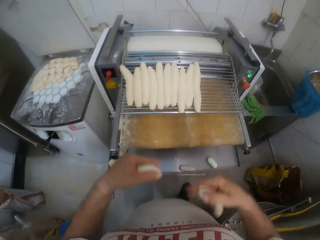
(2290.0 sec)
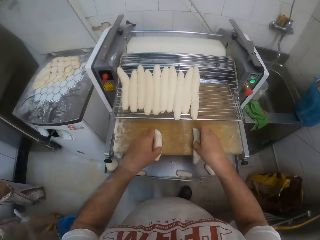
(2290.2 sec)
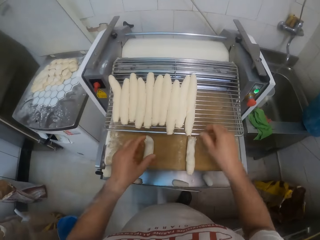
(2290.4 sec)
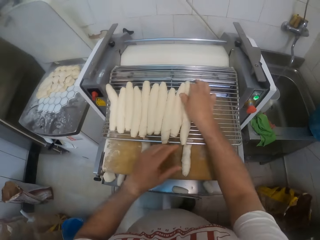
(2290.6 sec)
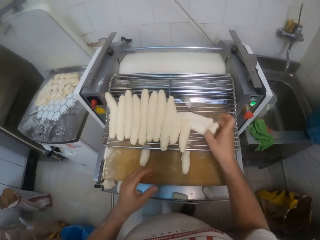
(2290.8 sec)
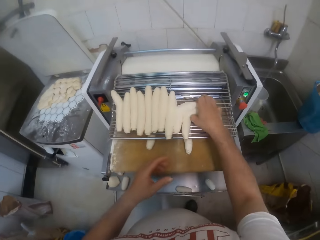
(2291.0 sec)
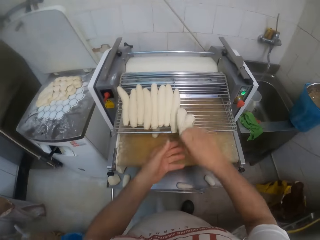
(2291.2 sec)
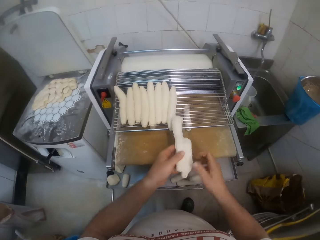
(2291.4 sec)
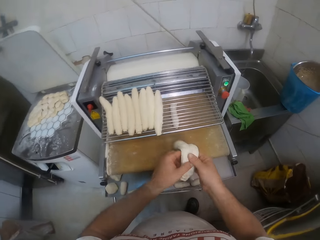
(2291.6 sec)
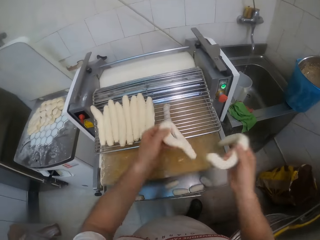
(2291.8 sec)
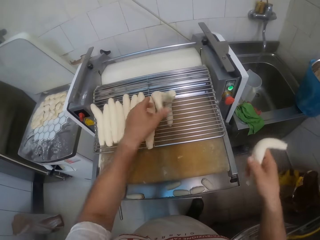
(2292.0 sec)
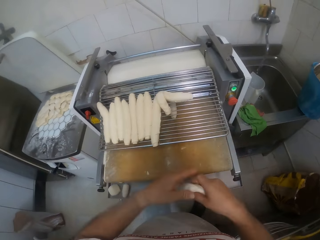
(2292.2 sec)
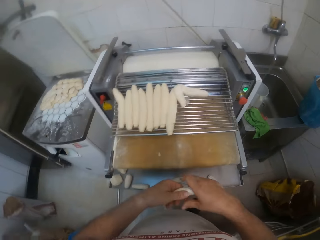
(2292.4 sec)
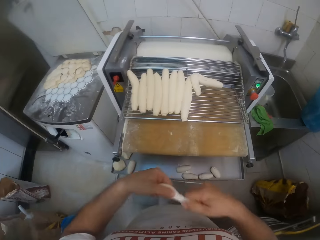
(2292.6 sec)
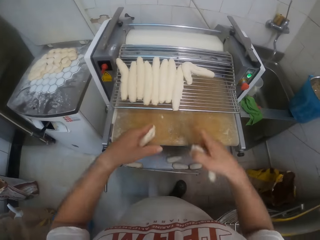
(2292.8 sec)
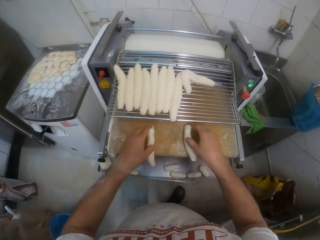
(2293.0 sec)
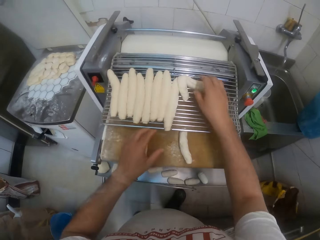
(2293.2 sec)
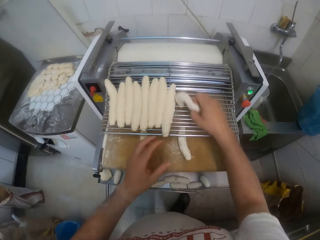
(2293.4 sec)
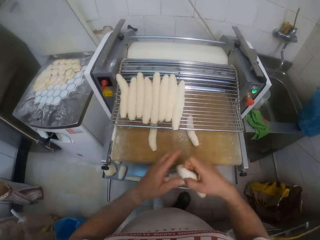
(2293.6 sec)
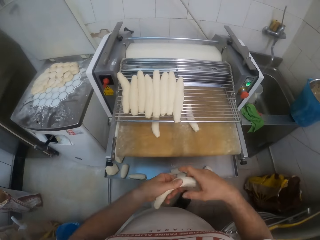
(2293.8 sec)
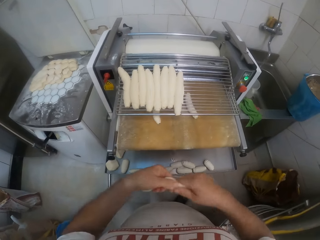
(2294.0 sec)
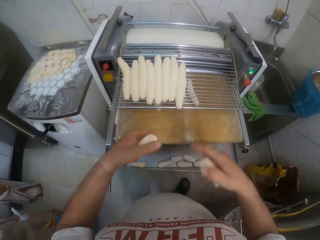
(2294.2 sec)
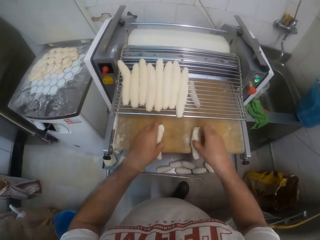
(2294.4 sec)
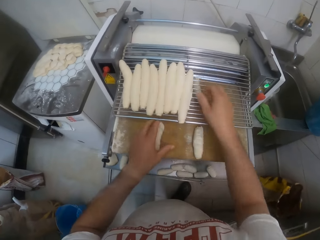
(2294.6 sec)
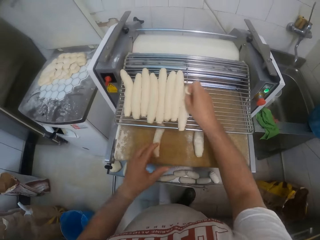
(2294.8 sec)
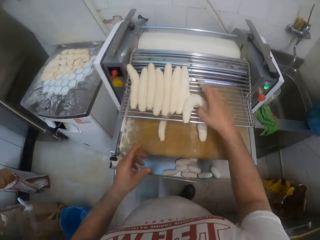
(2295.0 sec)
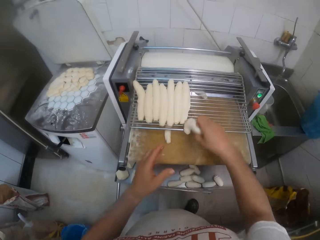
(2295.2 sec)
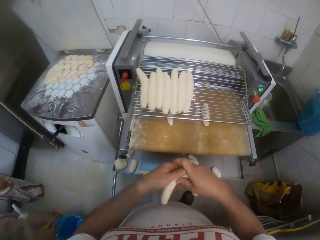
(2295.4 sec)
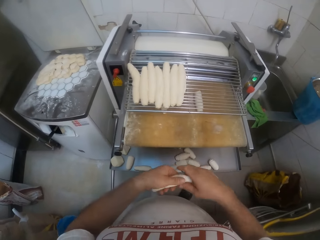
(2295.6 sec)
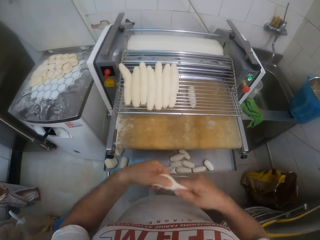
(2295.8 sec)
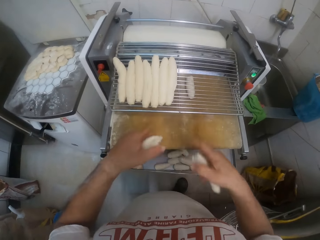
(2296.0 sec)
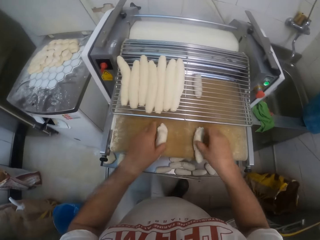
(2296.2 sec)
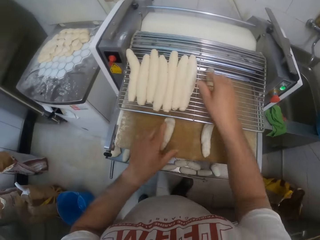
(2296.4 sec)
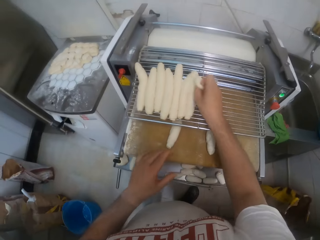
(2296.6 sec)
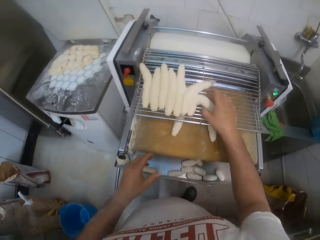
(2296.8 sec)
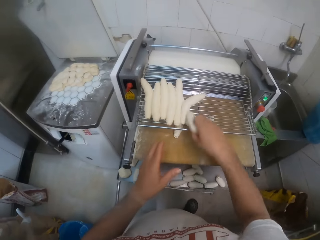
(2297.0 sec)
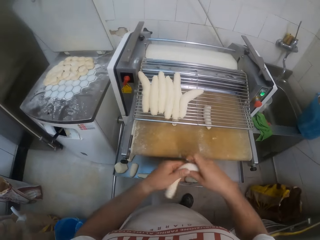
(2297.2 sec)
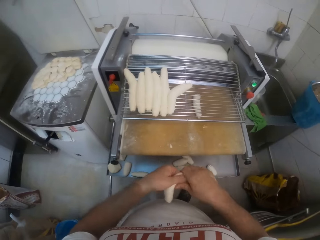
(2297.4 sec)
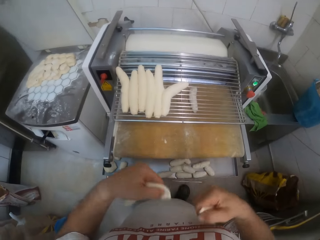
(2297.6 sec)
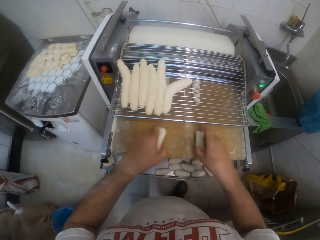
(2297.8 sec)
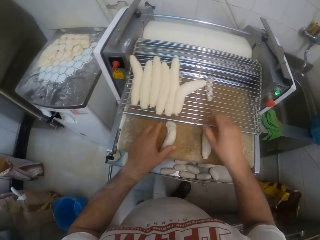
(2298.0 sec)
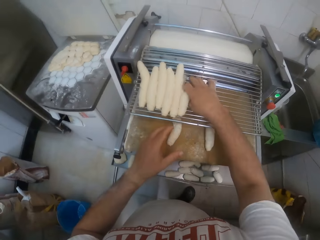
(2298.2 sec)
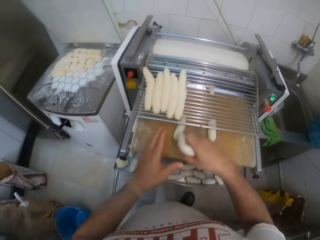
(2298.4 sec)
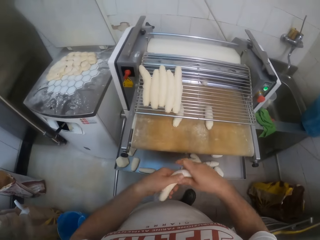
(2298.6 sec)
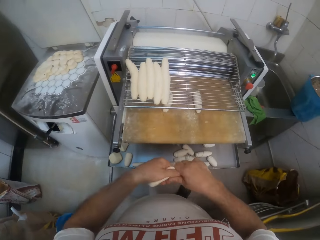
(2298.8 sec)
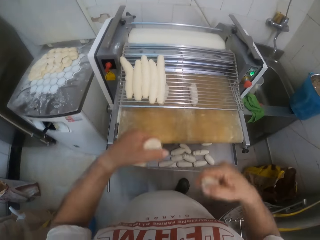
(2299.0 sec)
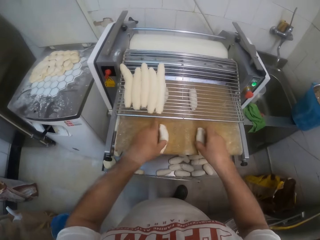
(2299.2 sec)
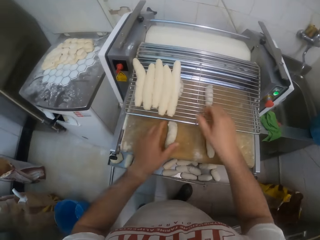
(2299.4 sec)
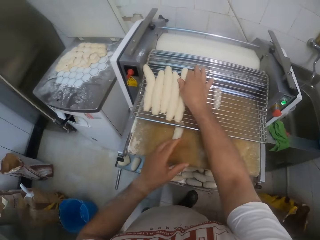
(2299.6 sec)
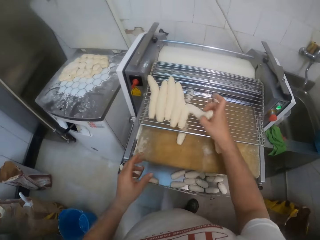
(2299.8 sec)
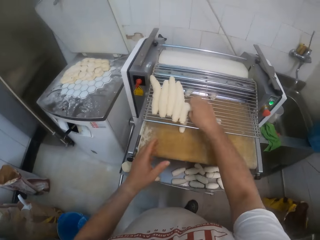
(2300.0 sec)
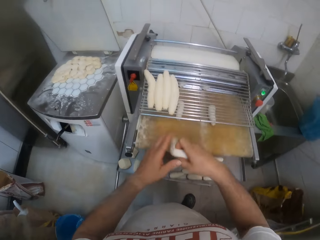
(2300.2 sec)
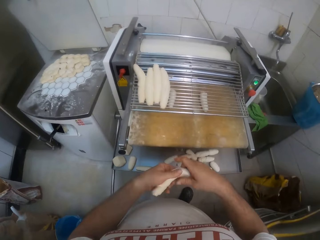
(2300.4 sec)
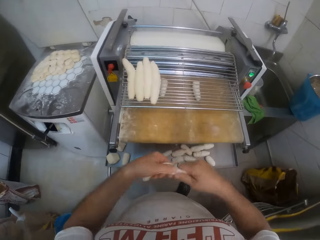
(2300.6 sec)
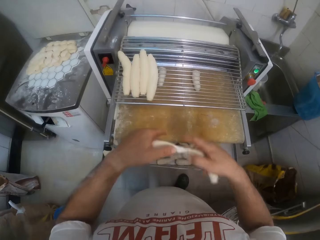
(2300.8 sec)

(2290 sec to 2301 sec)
The camera wearer splits the piece of dough in half with both hands. He places the pieces of dough in the dough sheeter with both hands. He picks up two pieces of dough from the top of the dough sheeter with his right hand. He separates the two pieces of dough with both hands. He places a piece of dough on the dough sheeter with his left hand. He splits the piece of dough in his right hand in half with both hands. He places the pieces of dough in the dough sheeter with both hands. He picks up a piece of dough from the top of the dough sheeter with his right hand, splits the piece of dough in half with both hands, and places the pieces of dough in the dough sheeter with both hands. He picks up a piece of dough from the top of the dough sheeter with his right hand, splits the piece of dough in half with both hands, and places the pieces of dough in the dough sheeter with both hands. He picks up a piece of dough from the top of the dough sheeter with his right hand, splits the piece of dough in half with both hands, and places the pieces of dough in the dough sheeter with both hands. He picks up a piece of dough from the top of the dough sheeter with his right hand, splits the piece of dough in half with both hands, and places the pieces of dough in the dough sheeter with both hands. He picks up a piece of dough from the top of the dough sheeter with his right hand and splits the piece of dough in half with both hands.

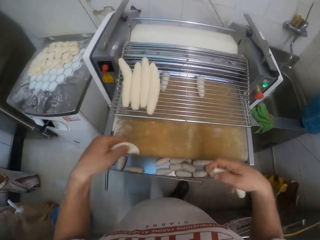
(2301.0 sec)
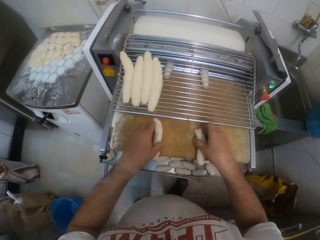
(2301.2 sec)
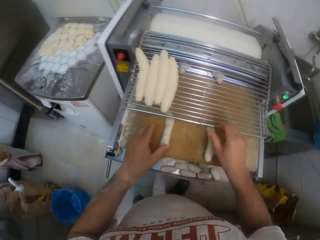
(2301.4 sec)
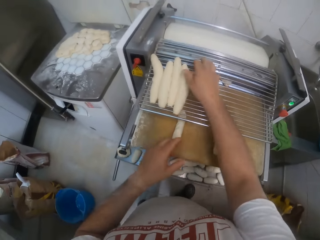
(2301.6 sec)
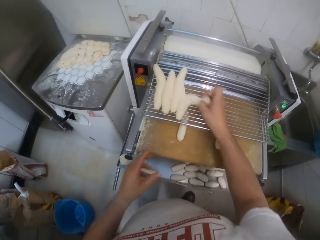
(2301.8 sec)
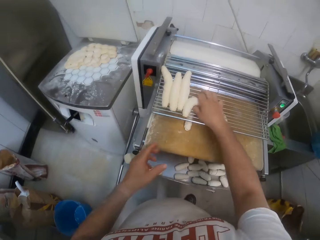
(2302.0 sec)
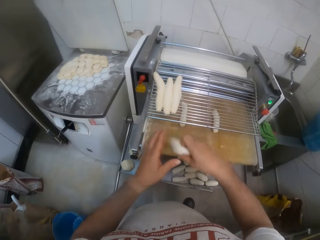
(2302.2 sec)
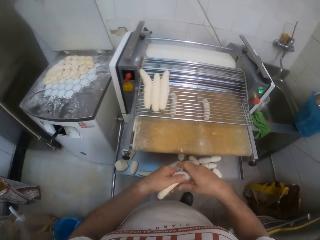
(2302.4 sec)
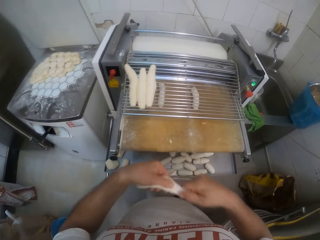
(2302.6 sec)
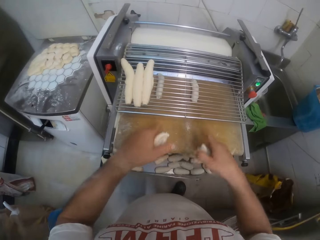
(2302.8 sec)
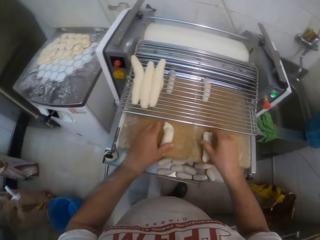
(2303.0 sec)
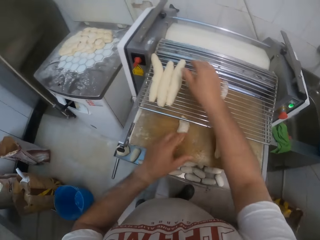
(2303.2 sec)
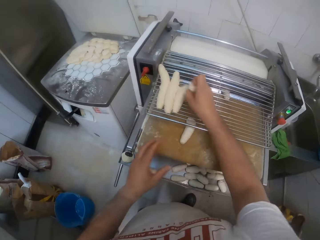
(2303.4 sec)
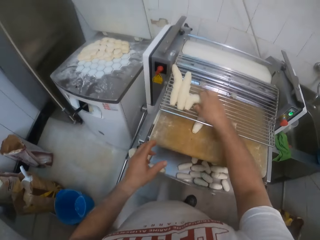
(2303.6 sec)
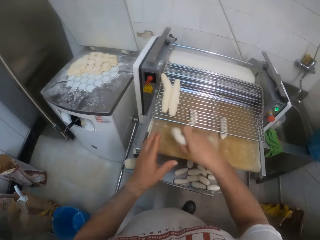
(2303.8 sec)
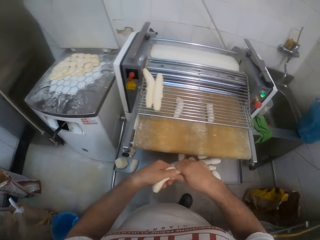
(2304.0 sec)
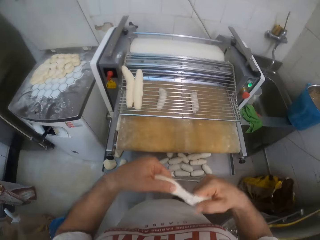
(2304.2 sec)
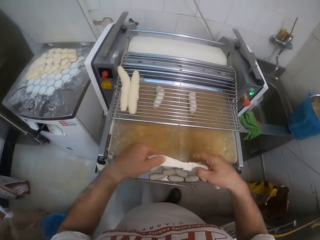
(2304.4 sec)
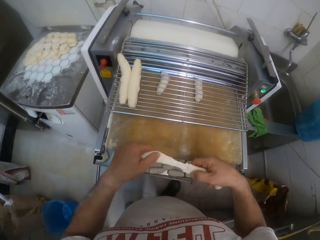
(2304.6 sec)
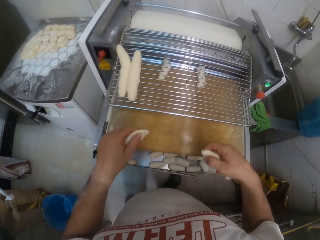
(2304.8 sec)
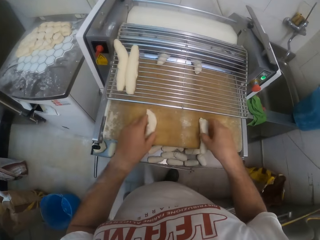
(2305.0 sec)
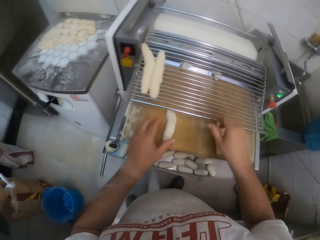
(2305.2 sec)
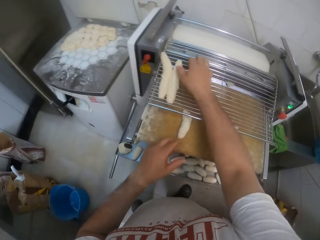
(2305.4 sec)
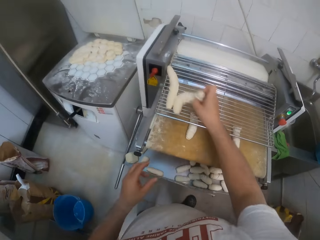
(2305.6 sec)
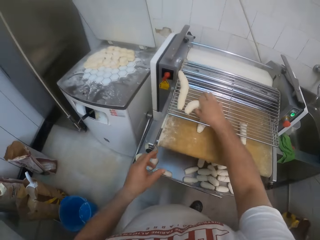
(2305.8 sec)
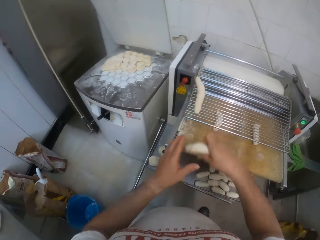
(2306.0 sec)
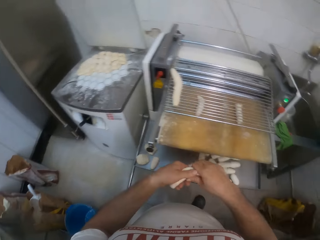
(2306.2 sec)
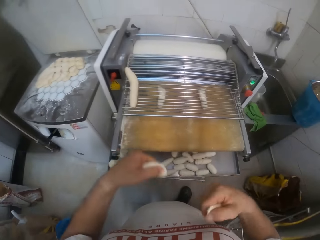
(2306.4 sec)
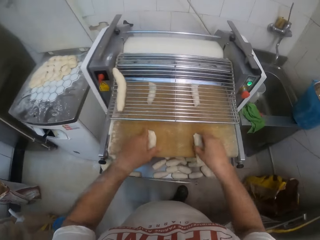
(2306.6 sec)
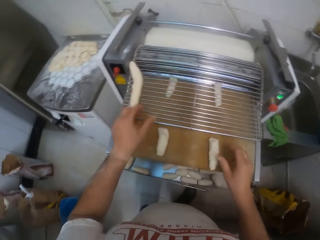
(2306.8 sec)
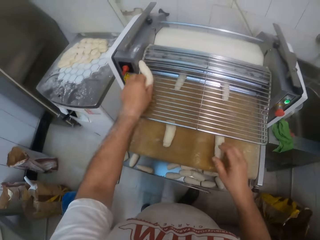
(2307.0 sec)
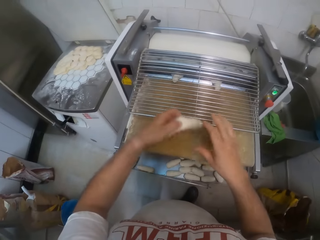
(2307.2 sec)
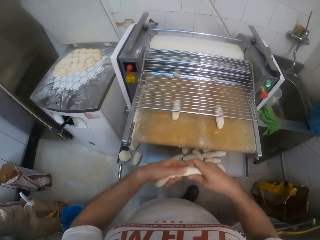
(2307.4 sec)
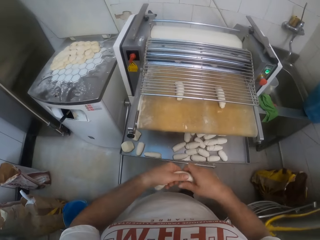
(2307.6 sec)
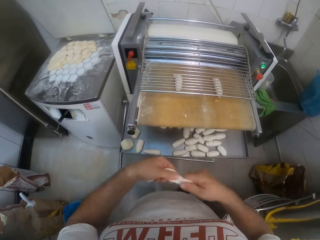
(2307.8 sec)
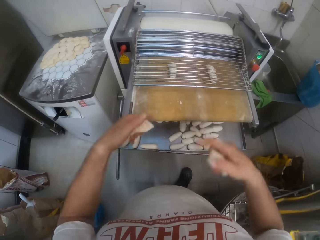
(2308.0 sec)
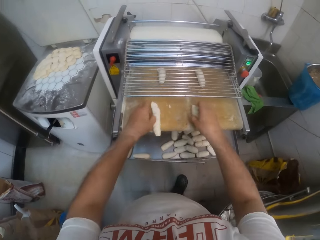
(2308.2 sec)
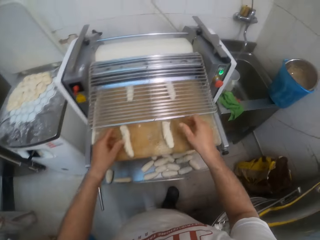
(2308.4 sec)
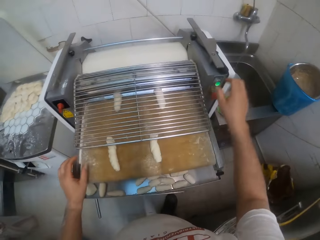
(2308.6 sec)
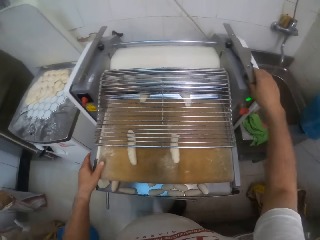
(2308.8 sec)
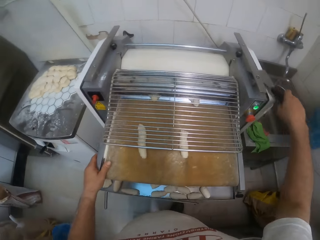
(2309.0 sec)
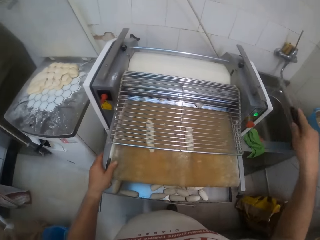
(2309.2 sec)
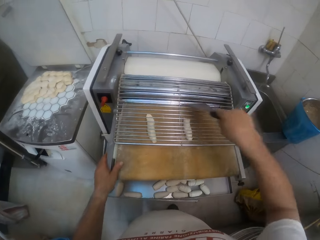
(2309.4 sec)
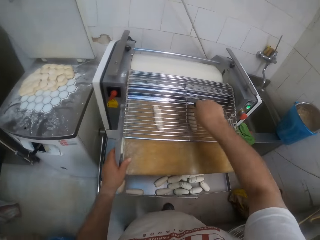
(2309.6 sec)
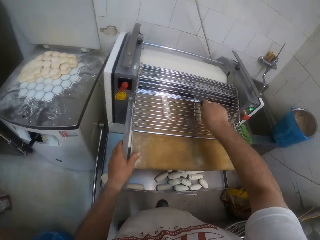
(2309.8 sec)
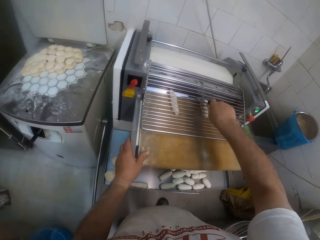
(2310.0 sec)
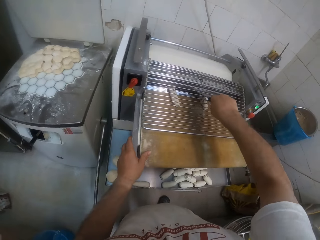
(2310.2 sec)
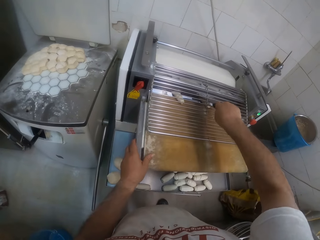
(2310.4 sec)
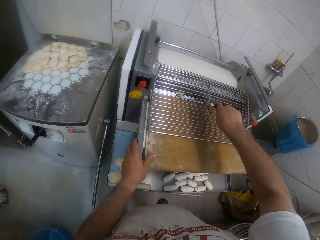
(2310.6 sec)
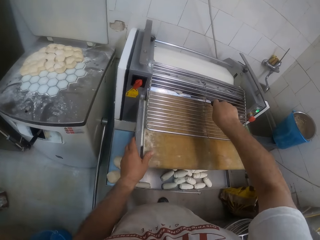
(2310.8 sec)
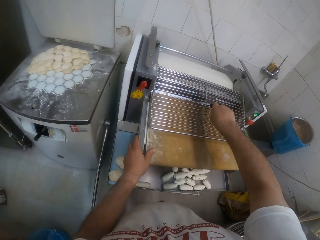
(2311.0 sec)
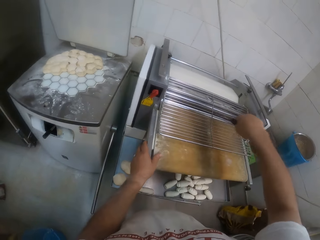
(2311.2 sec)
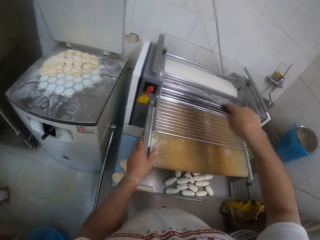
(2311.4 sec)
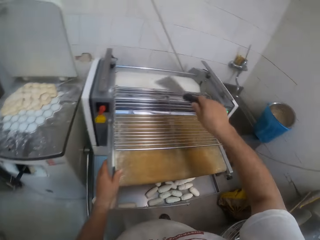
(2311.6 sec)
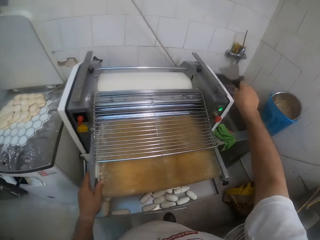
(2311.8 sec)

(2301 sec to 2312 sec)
The camera wearer places the pieces of dough in the dough sheeter with both hands. He picks up a piece of dough from the top of the dough sheeter with his right hand, splits the piece of dough in half with both hands, and places the pieces of dough in the dough sheeter with both hands. He picks up a piece of dough from the top of the dough sheeter with his right hand, splits the piece of dough in half with both hands, and places the pieces of dough in the dough sheeter with both hands. He picks up a piece of dough from the top of the dough sheeter with his right hand, splits the piece of dough in half with both hands, and places the pieces of dough in the dough sheeter with both hands. He picks up a piece of dough from the top of the dough sheeter with his left hand, splits the piece of dough in half with both hands, and places the pieces of dough in the dough sheeter with both hands. He picks up a kitchen spatula or scraper from the top of the dough sheeter with his right hand. He adjusts the pieces of dough in the dough sheeter with the kitchen spatula in his right hand. He pushes the dough with the scraper.
